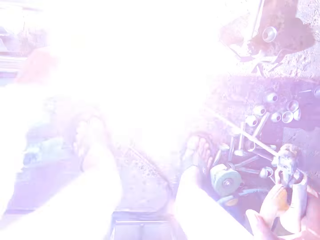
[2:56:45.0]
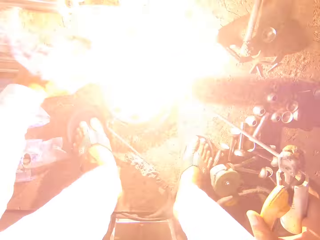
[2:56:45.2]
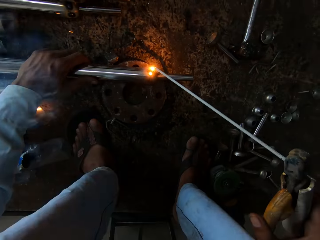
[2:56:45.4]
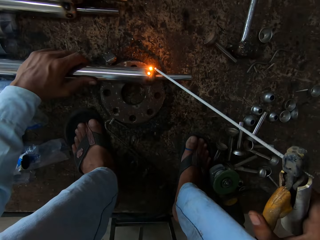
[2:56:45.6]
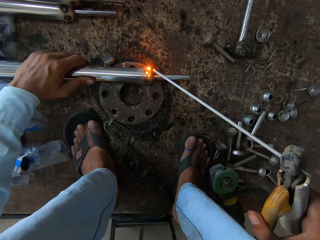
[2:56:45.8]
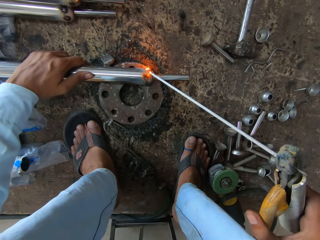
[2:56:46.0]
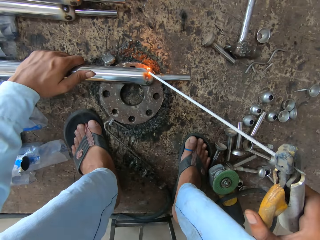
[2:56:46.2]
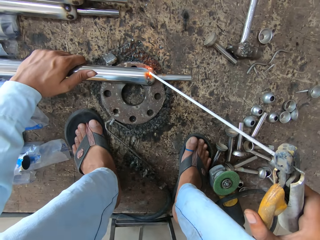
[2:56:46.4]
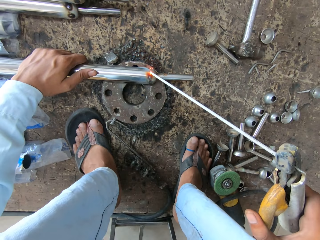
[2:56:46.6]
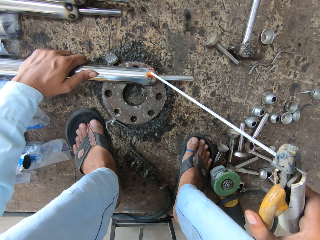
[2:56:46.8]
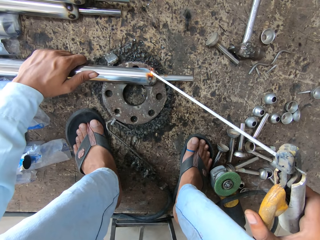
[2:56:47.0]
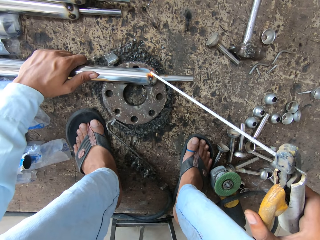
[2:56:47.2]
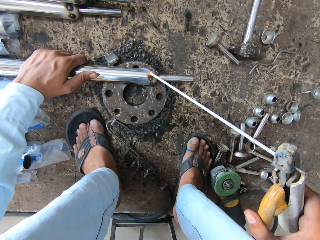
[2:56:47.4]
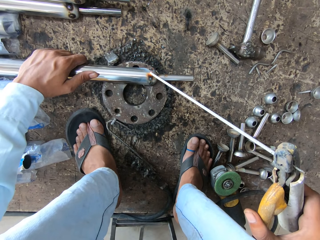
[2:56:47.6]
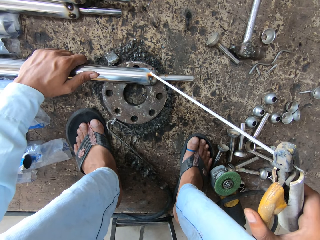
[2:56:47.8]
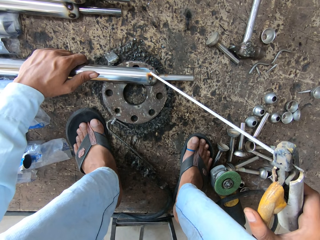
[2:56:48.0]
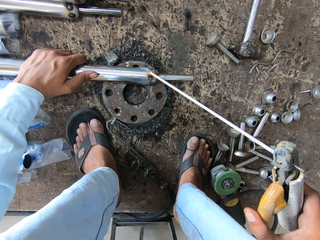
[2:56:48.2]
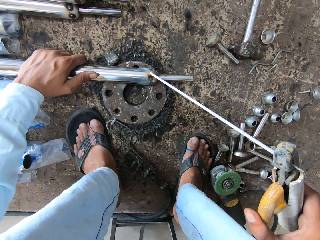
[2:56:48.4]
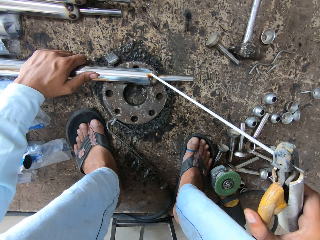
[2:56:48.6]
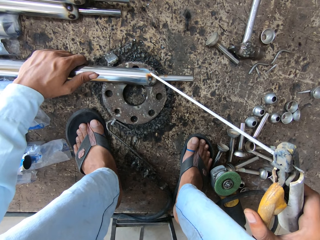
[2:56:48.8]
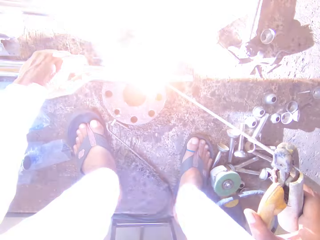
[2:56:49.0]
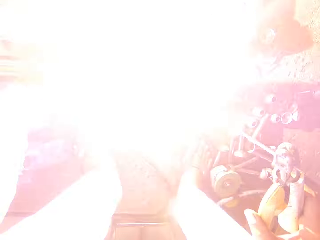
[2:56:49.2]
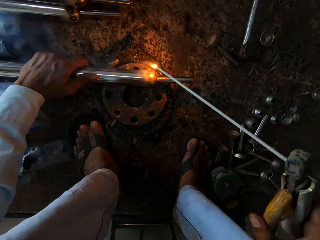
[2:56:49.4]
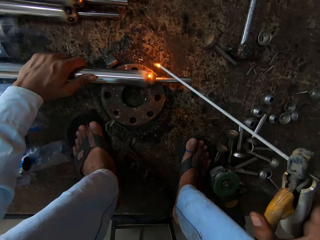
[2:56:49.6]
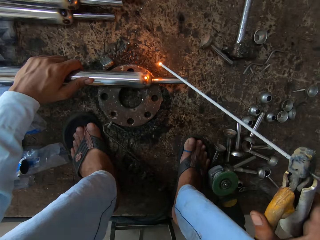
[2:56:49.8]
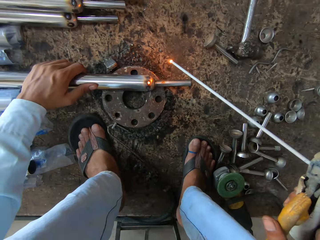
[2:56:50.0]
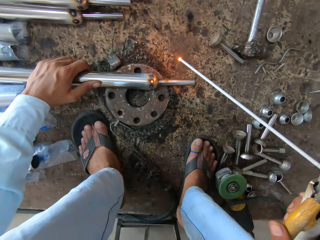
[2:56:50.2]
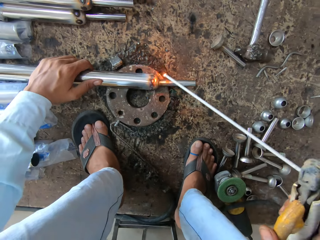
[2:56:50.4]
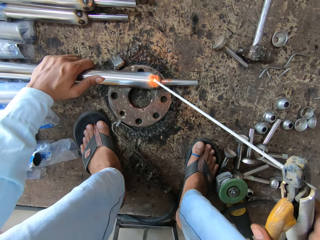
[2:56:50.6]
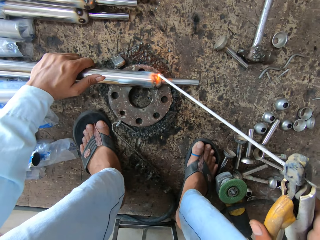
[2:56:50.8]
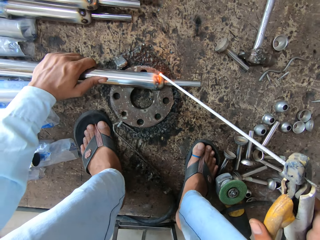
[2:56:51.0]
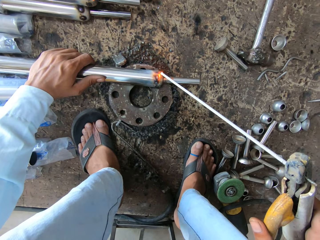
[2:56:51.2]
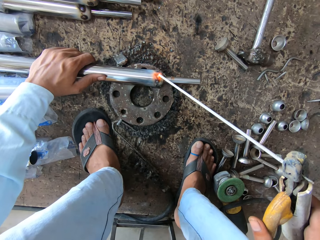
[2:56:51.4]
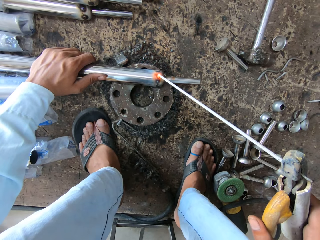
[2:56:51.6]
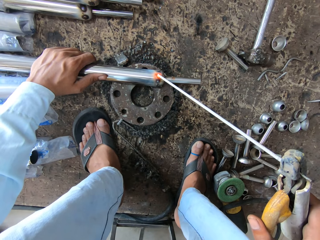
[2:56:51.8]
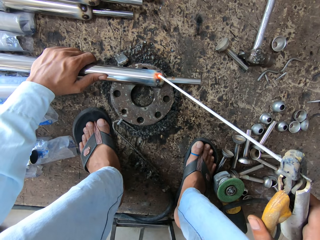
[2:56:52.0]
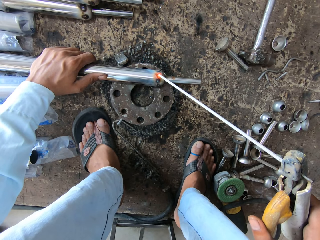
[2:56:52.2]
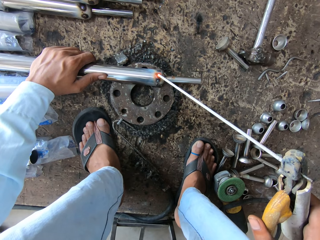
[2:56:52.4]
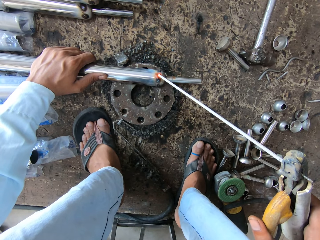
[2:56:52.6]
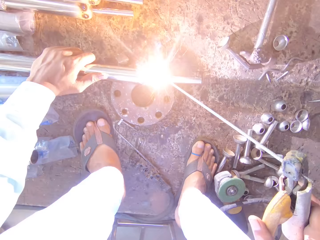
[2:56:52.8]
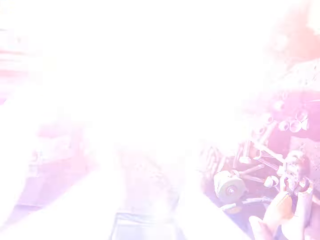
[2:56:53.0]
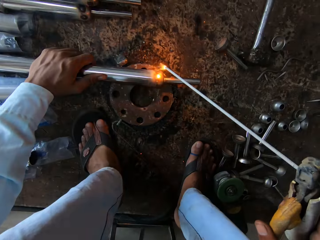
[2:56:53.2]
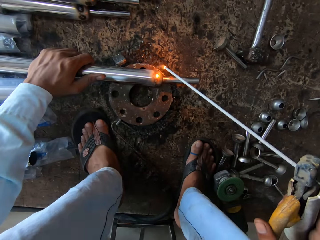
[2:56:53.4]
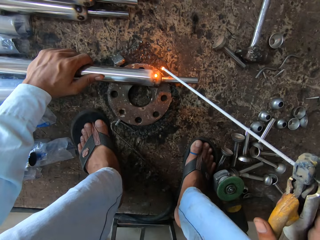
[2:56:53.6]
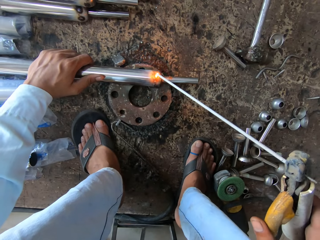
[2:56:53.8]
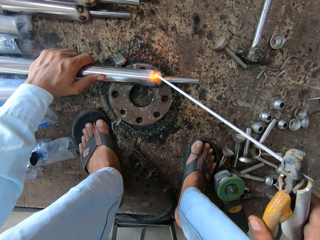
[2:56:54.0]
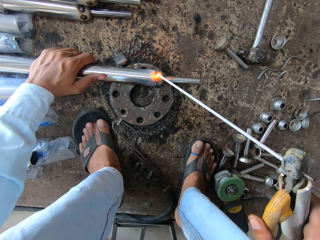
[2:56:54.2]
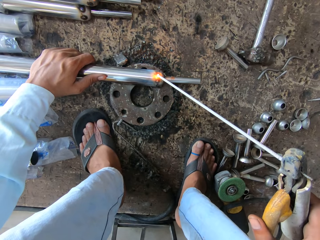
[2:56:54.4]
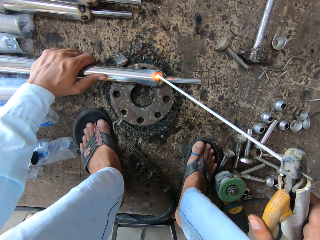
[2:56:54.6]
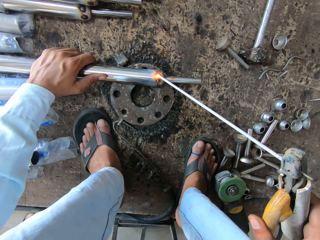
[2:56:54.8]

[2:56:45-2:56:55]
The camera wearer welds the metal rod with the welding gun. They communicate with a man.

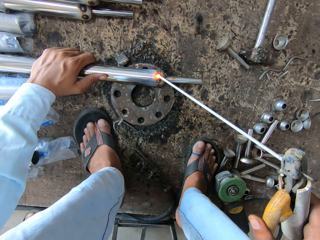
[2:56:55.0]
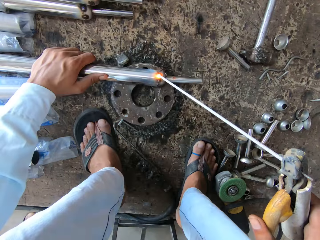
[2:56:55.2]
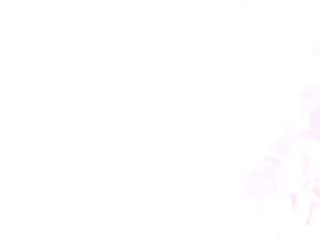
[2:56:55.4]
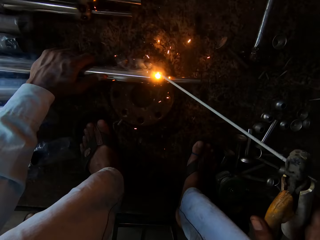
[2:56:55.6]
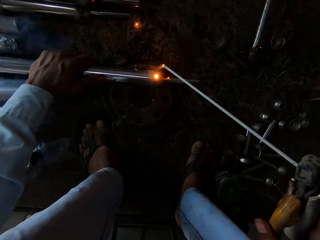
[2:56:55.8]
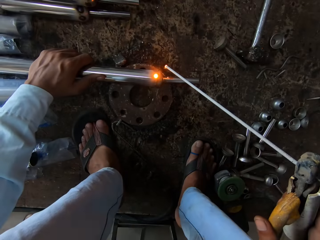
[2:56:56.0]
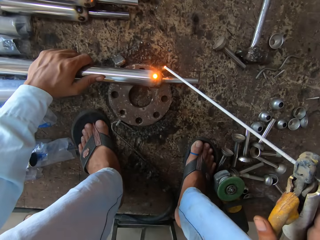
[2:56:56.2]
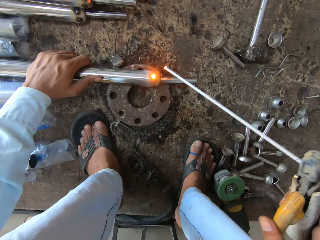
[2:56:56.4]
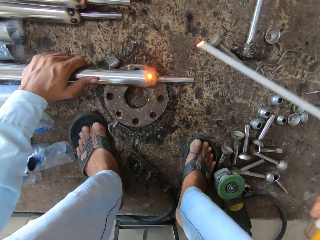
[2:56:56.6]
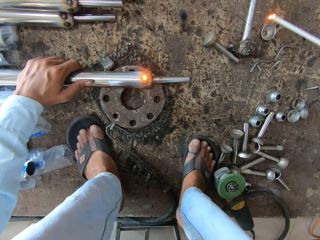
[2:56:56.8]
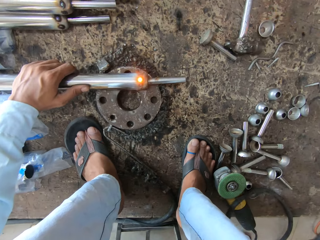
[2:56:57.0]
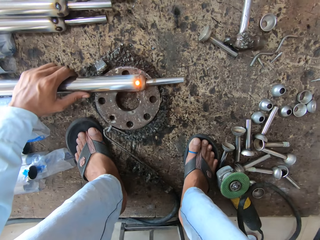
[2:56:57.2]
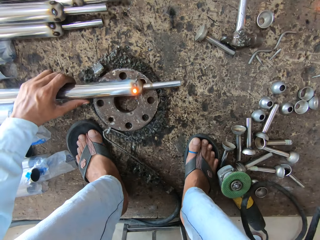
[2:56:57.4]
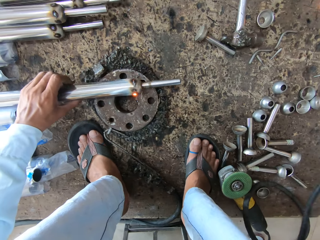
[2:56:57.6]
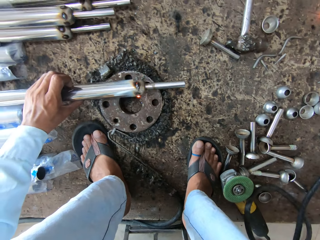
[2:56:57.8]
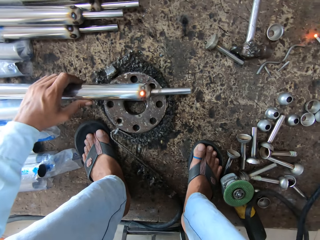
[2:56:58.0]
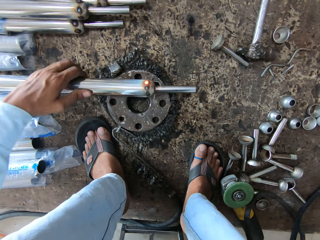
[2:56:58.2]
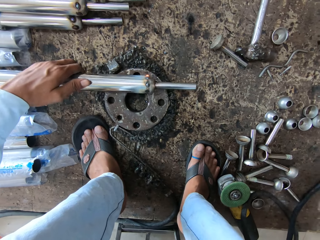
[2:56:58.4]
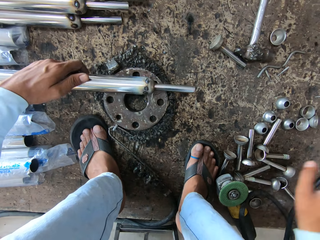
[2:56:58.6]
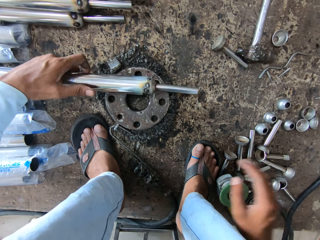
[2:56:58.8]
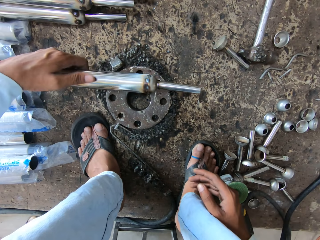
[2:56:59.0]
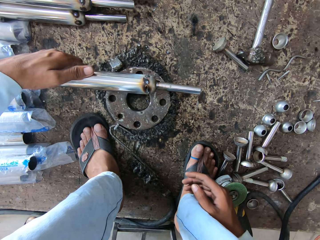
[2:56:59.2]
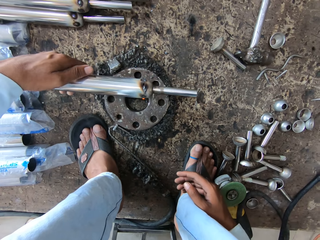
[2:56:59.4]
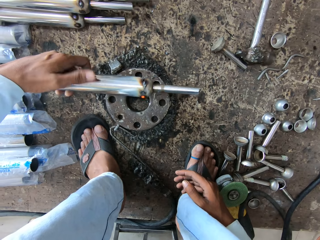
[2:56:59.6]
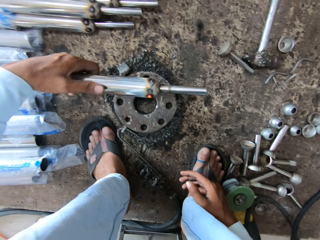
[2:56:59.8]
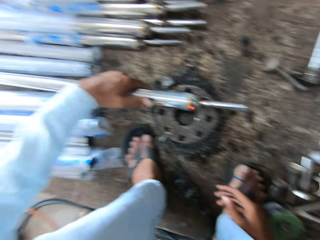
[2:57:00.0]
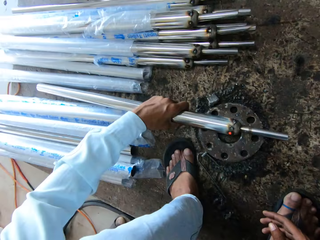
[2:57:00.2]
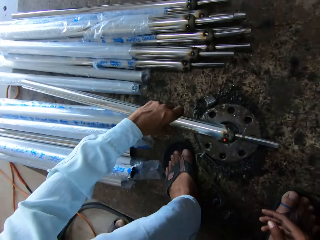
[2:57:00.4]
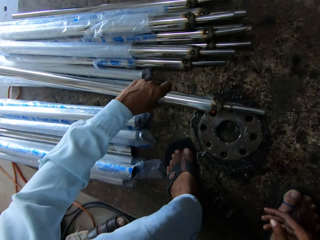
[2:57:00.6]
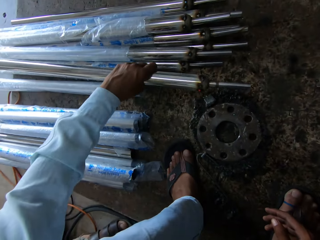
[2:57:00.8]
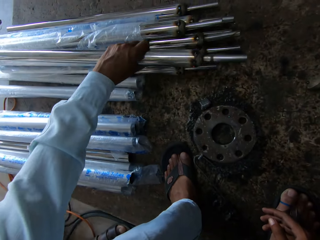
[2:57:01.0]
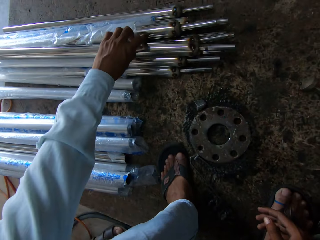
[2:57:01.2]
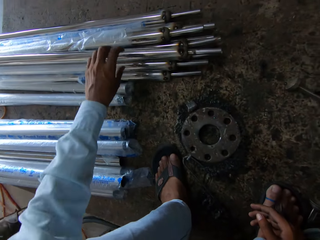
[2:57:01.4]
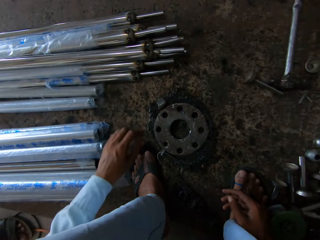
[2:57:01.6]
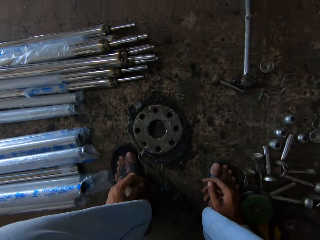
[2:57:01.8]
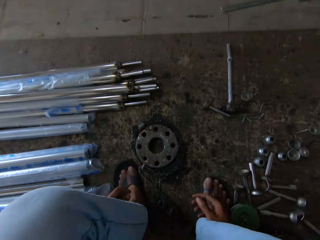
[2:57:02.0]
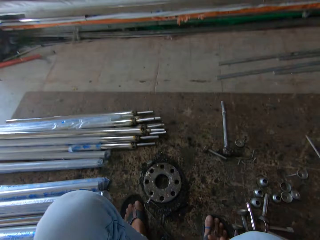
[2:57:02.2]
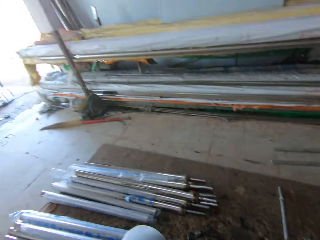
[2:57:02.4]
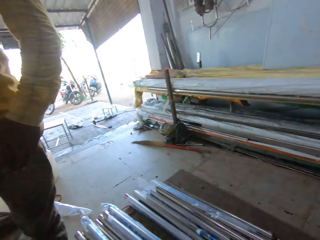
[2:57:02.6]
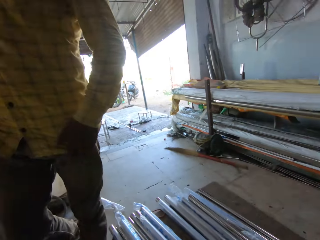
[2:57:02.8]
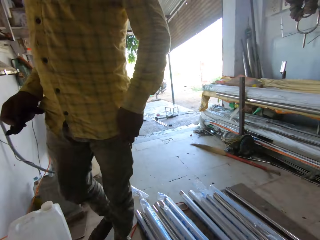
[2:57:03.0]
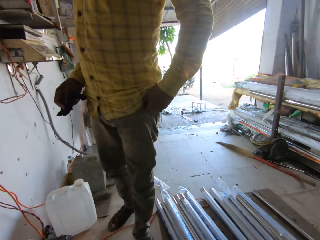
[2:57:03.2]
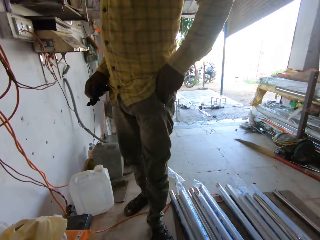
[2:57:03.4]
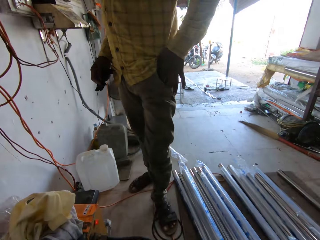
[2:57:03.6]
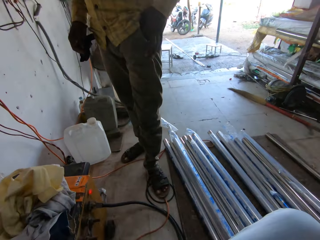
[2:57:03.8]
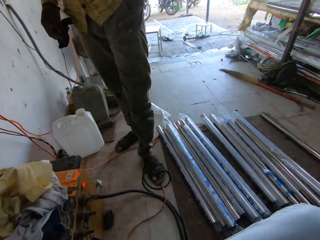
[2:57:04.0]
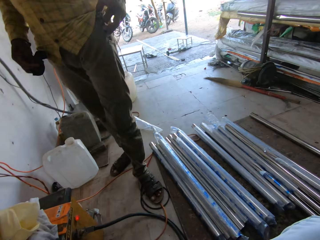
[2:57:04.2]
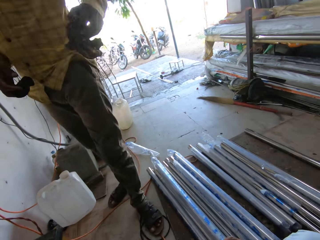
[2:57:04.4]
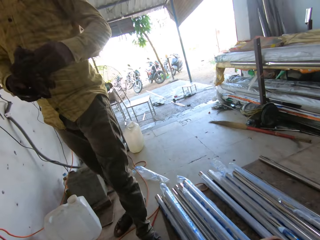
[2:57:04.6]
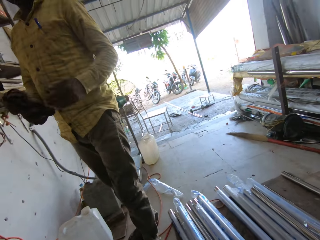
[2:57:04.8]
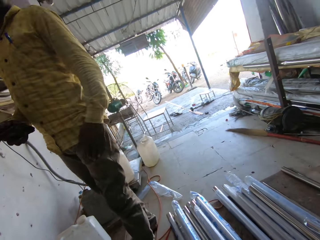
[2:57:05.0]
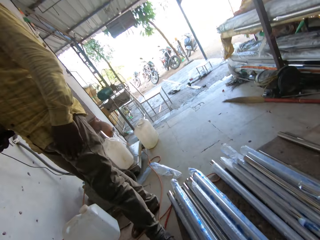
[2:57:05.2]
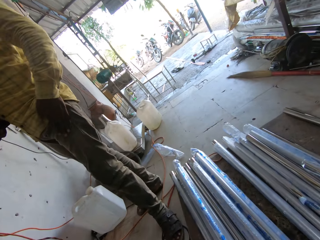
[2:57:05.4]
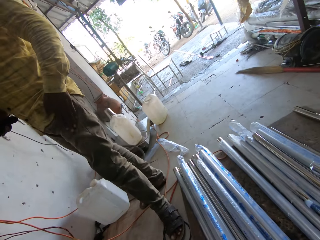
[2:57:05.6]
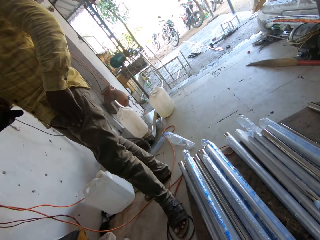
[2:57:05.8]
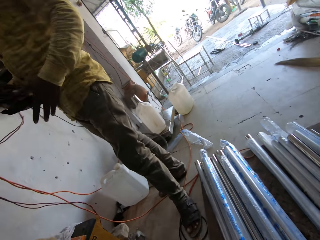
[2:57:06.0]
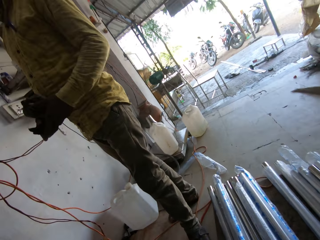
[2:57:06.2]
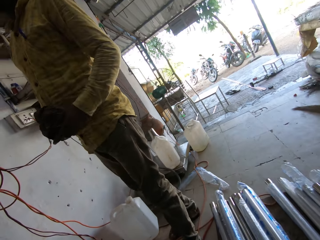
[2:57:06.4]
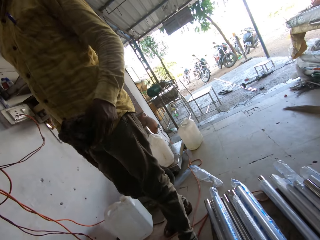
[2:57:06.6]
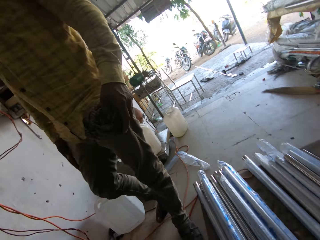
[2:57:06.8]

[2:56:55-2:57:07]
The camera wearer places the electrode holder down. They look at the metal rod, rotate the metal rod, pick up the metal rod and place the metal rod on other metal rods. They look at the man and speak to the man. The man removes a handkerchief from his pocket.
